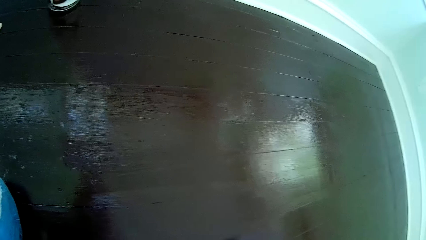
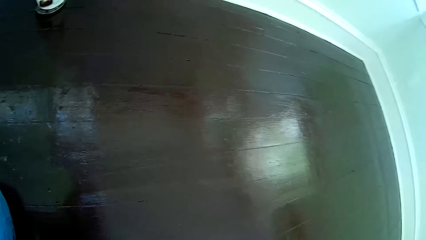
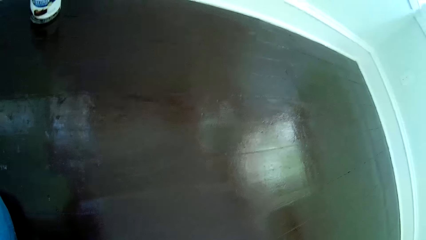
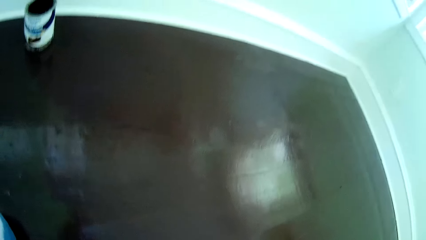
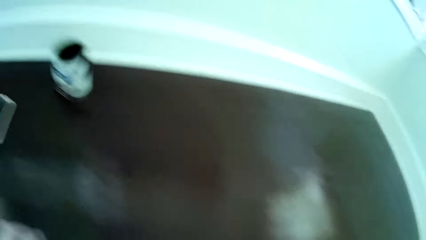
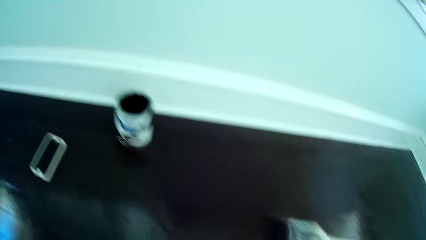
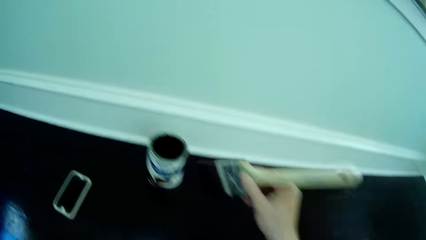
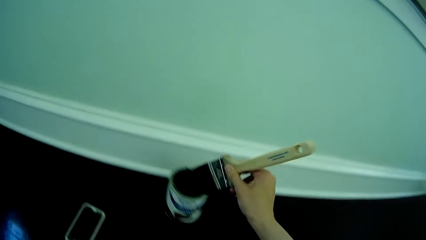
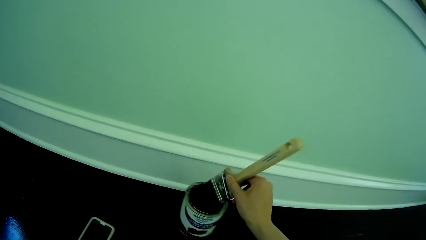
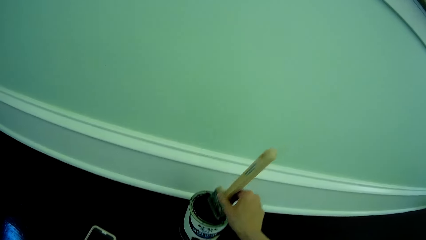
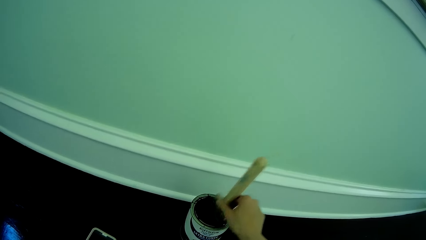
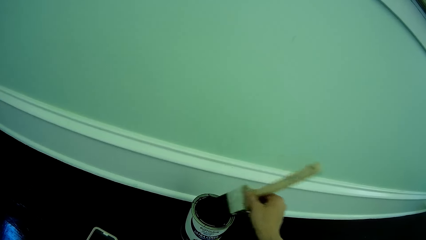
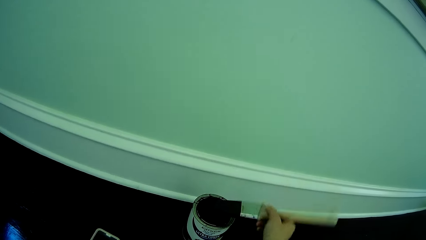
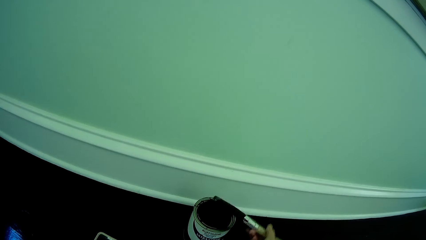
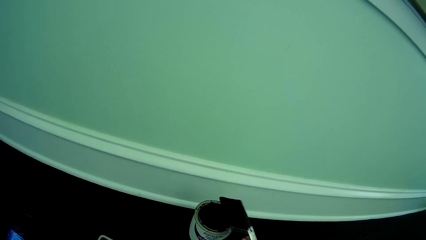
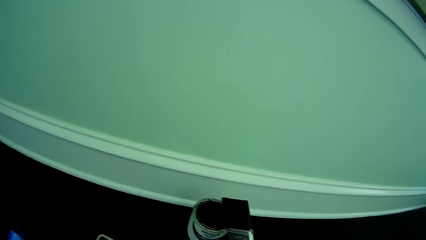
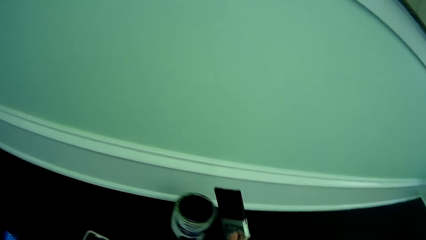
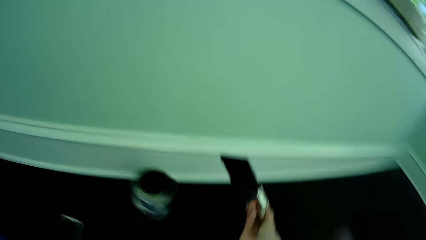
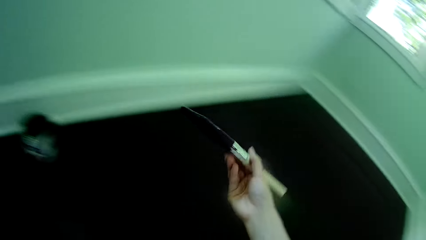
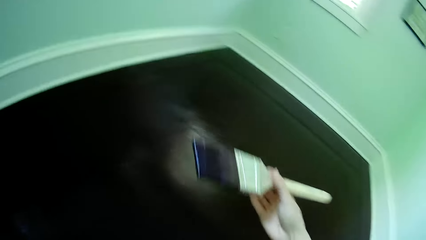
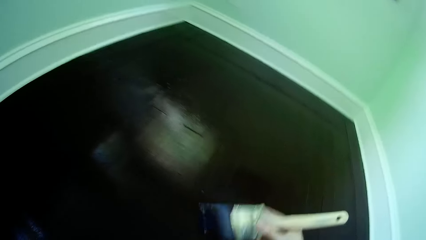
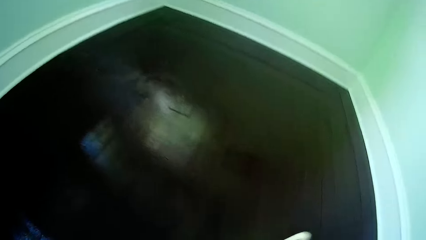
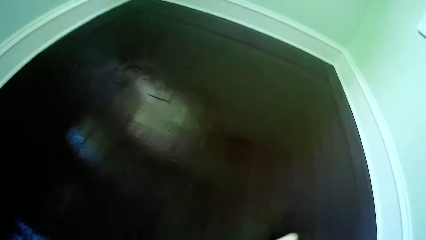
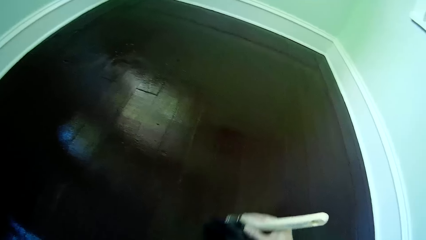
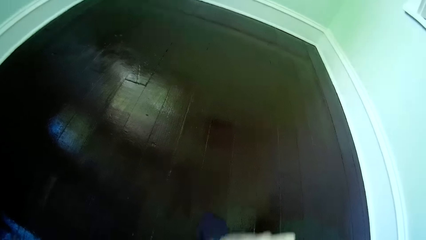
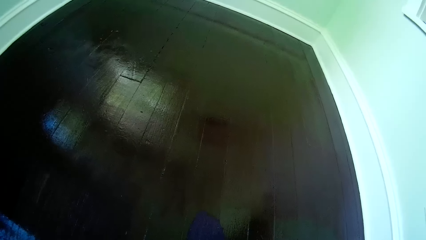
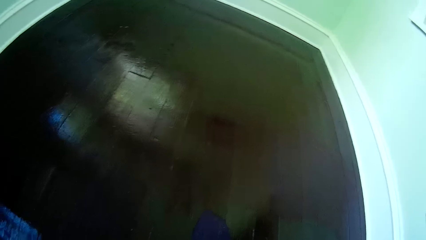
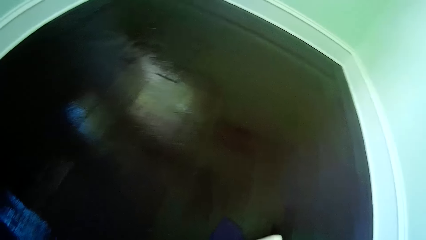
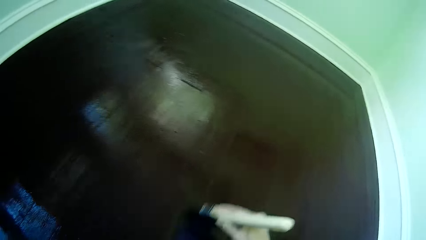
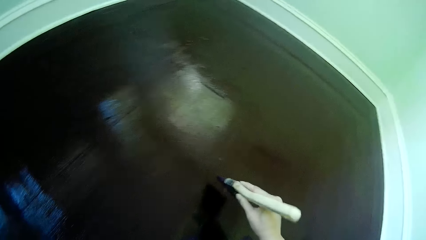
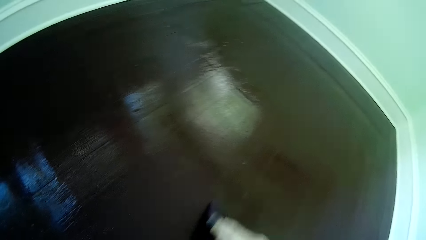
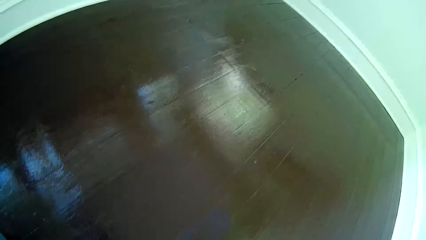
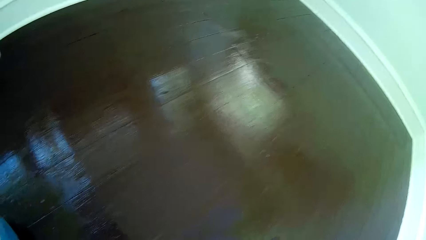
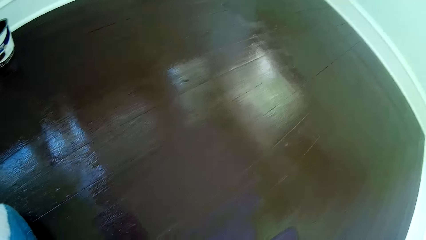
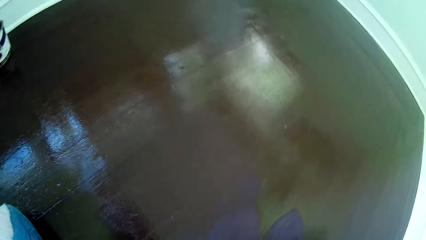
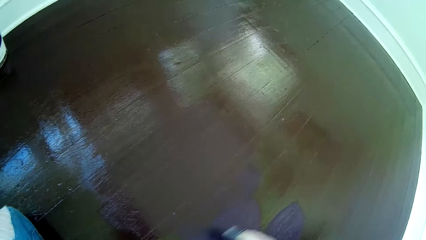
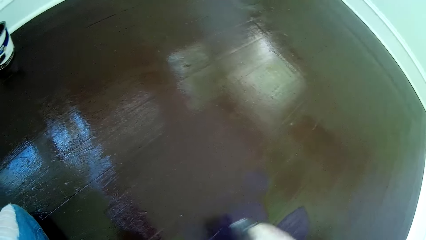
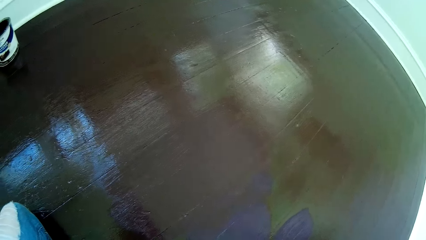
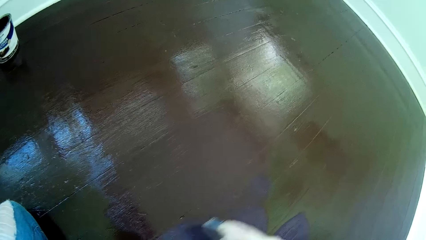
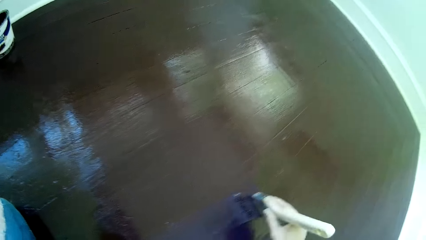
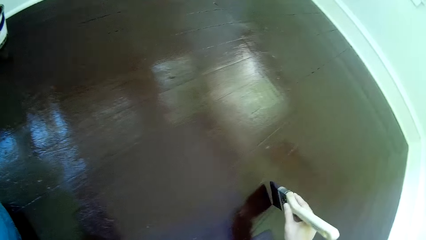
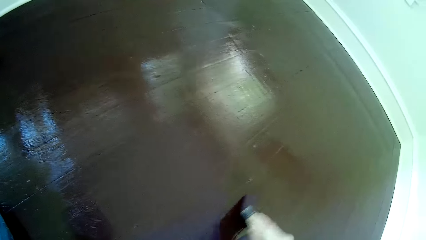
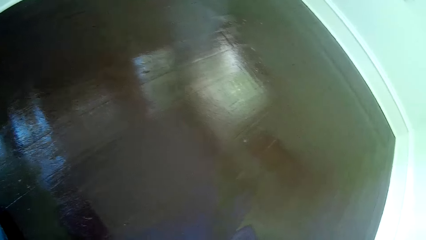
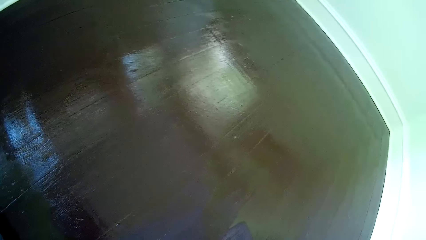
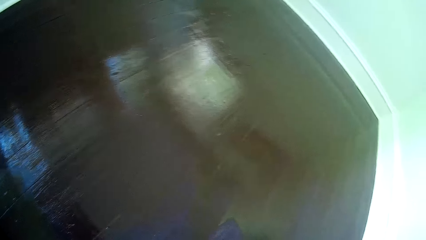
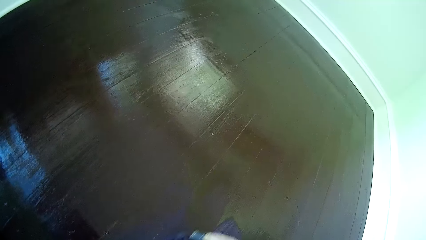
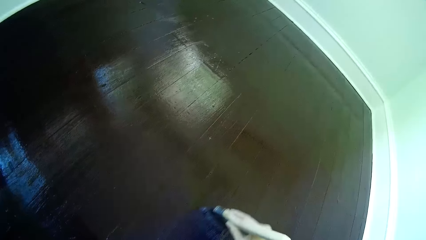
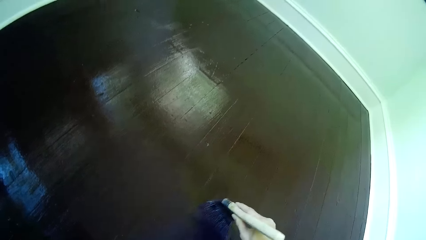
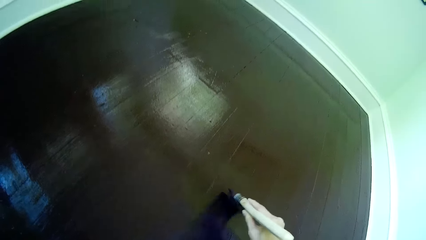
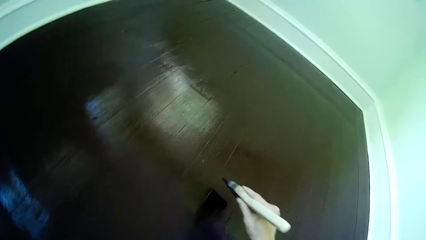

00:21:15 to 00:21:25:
The camera wearer dips the brush in his right hand into the can of rust paint on the apartment floor. He removes the brush in his right hand from the can of rust paint. He paints the apartment floor with the brush in his right hand.

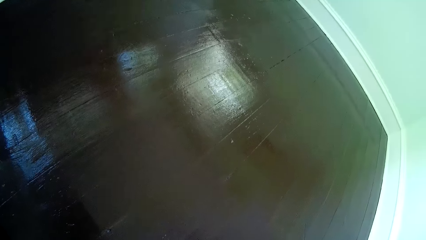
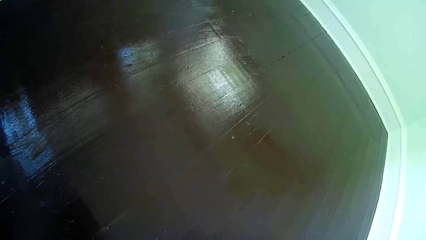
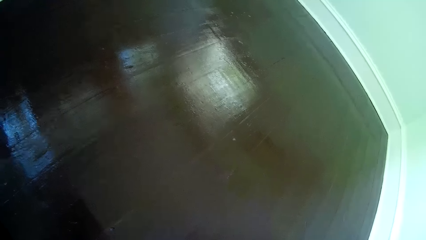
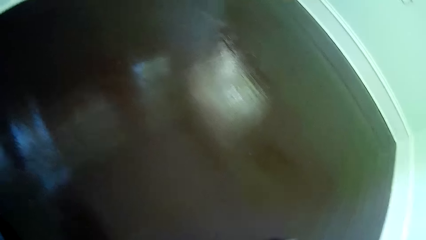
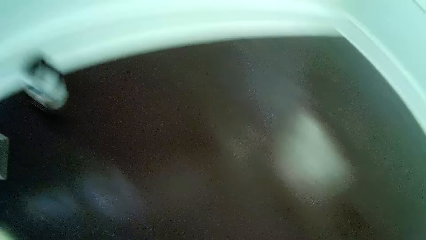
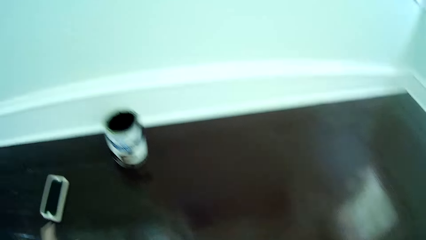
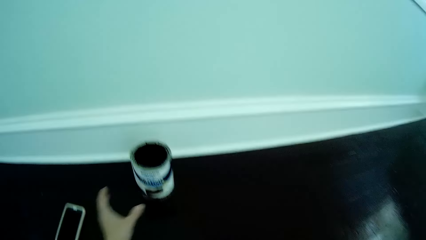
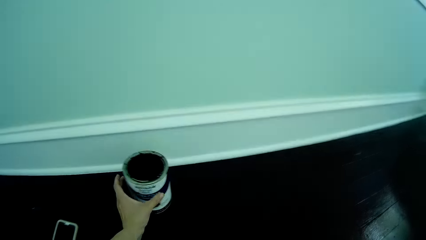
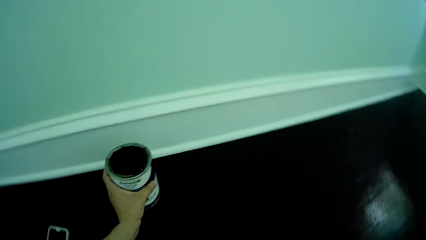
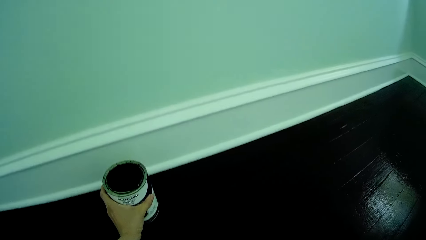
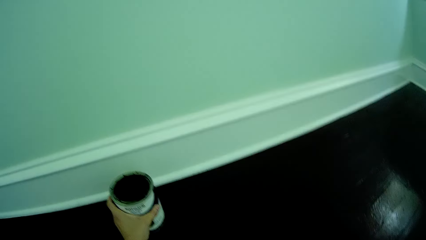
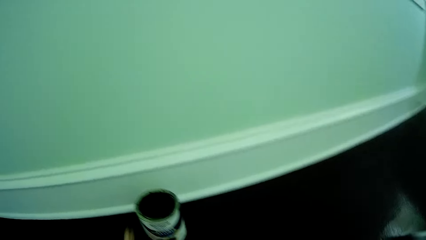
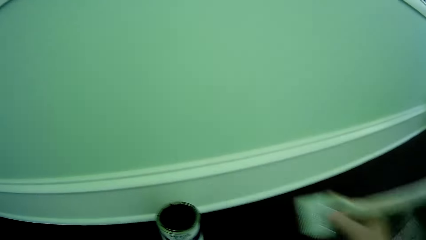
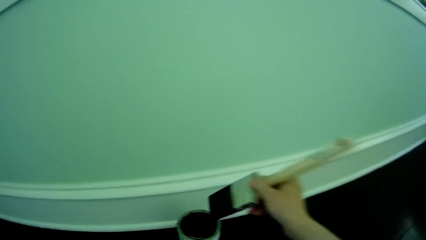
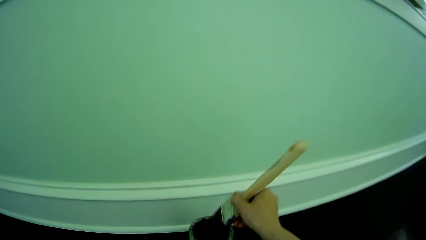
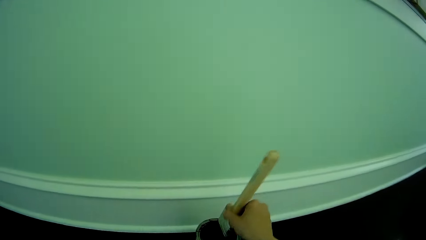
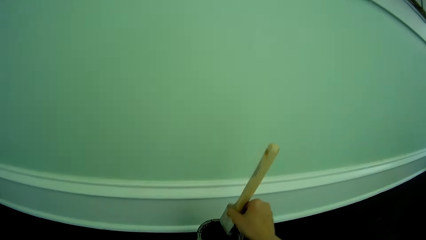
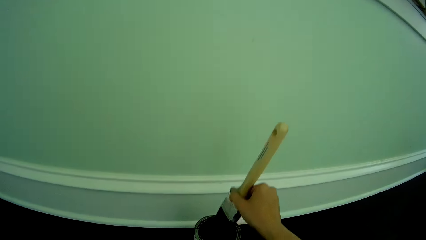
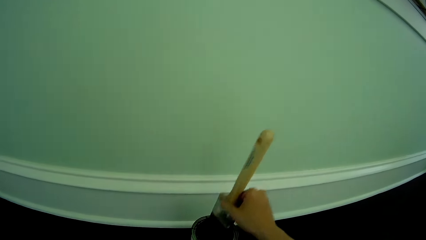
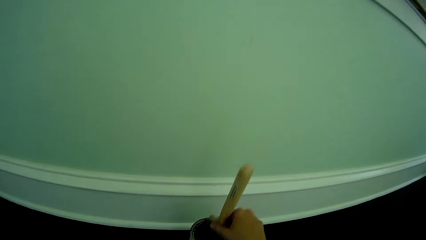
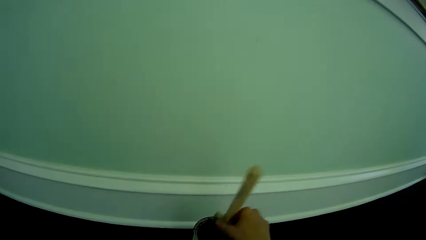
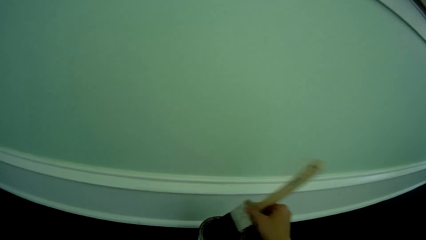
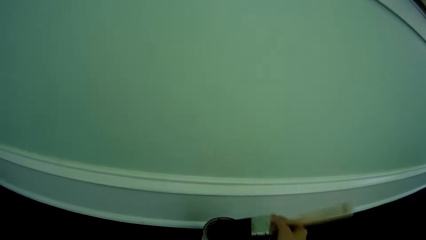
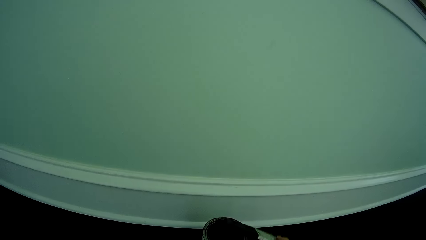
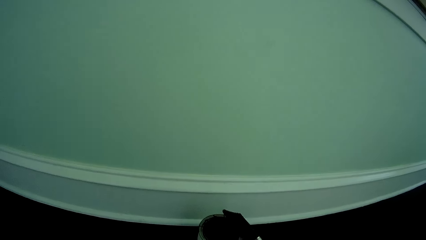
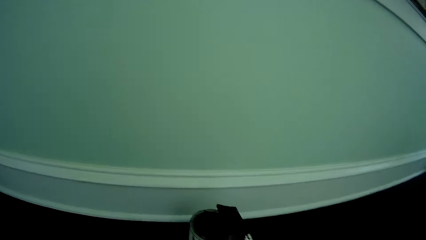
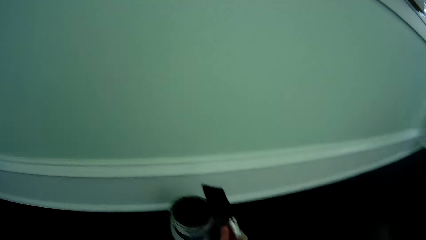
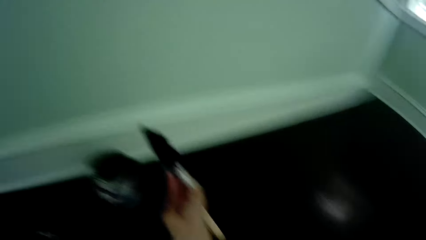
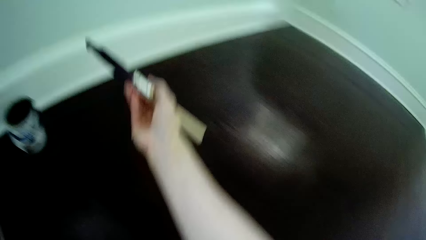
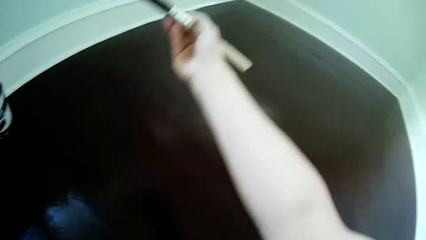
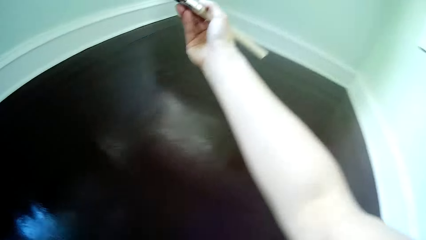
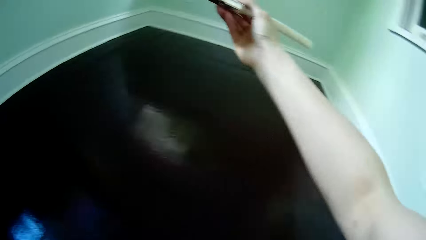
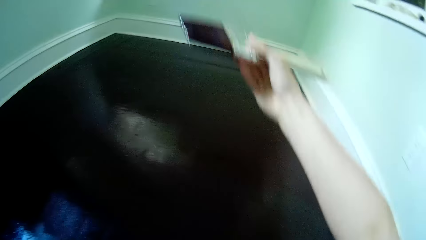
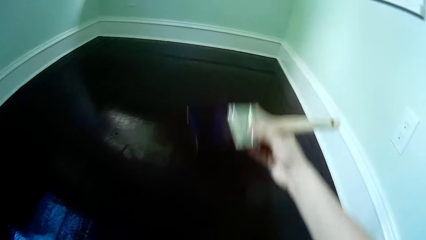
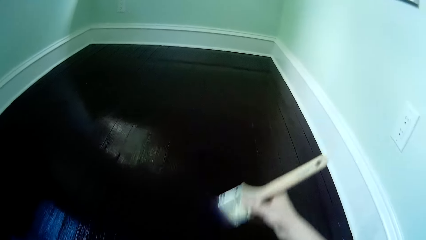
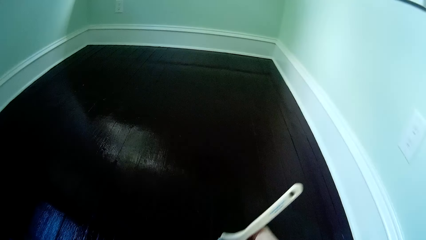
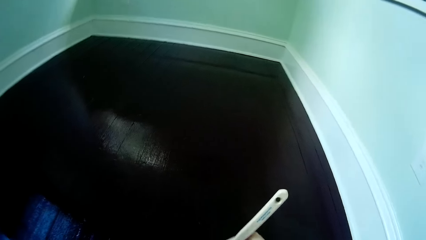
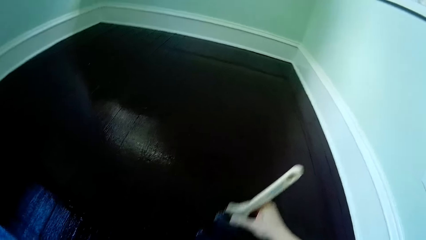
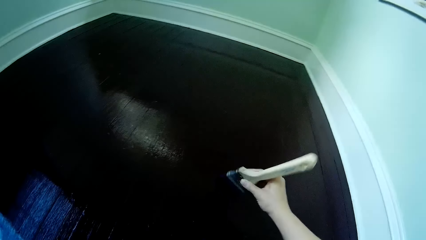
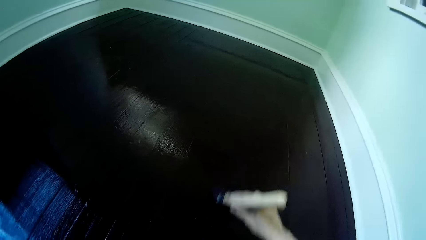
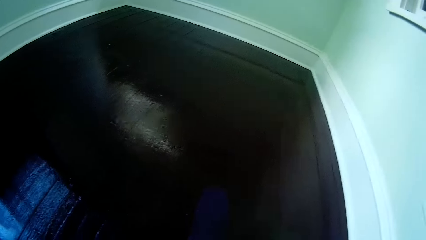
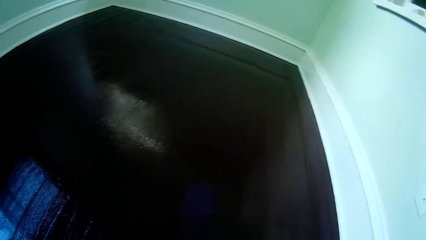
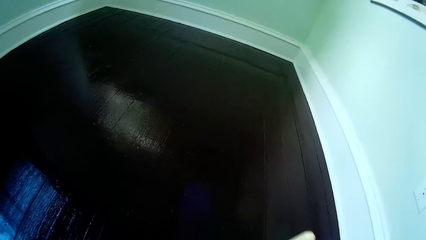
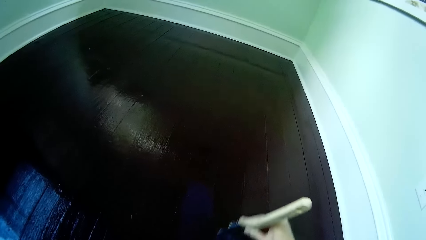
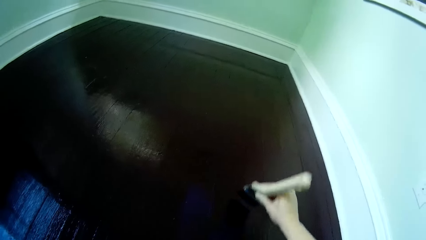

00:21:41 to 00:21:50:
The camera wearer places his left hand around the can of rust paint. He dips the brush in his right hand into the can of rust paint on the apartment floor. He paints the apartment floor with the brush in his right hand.
